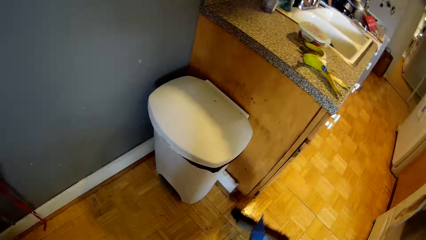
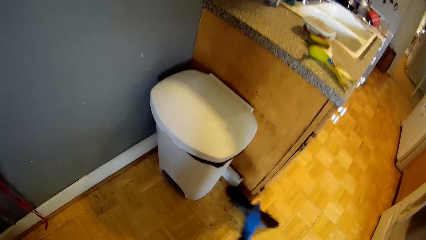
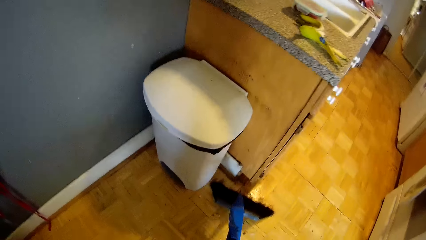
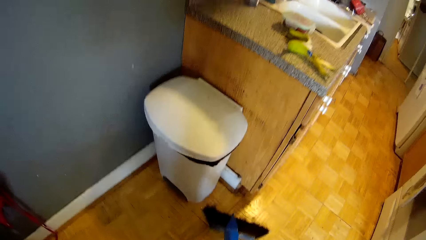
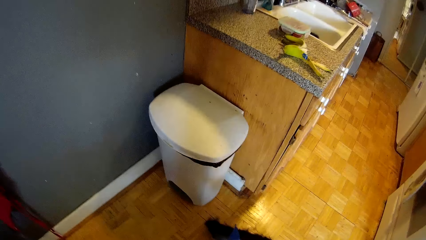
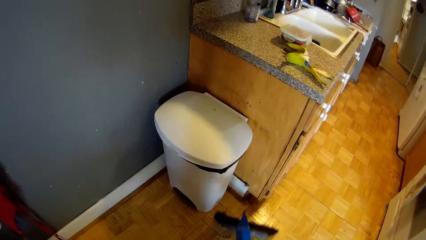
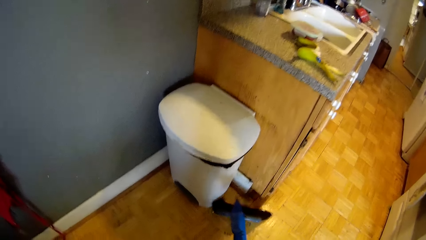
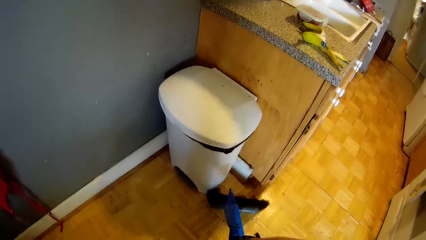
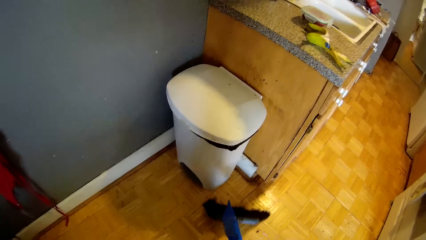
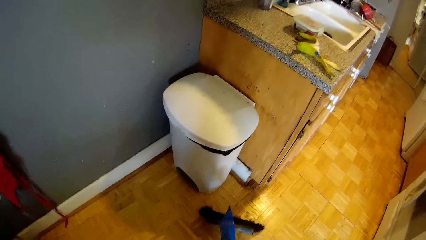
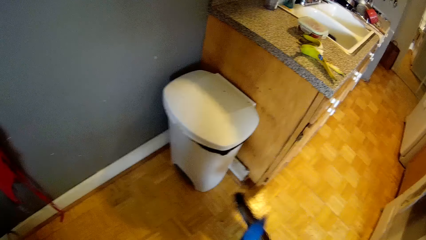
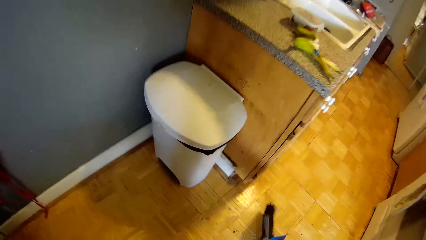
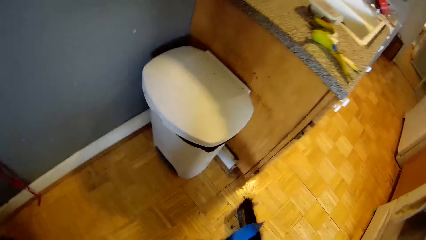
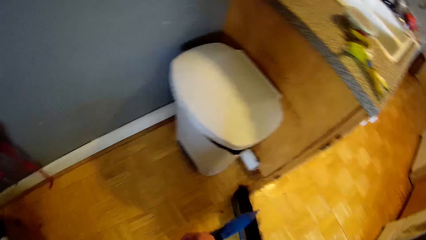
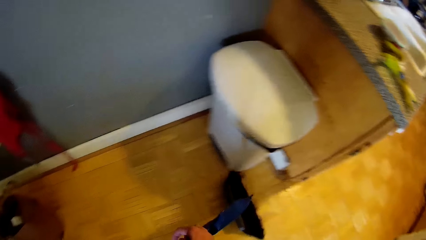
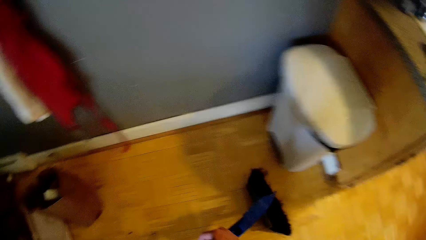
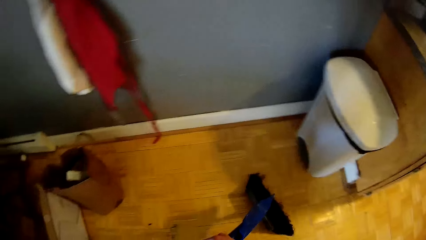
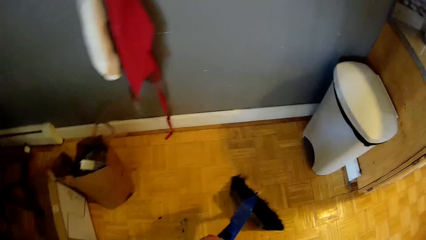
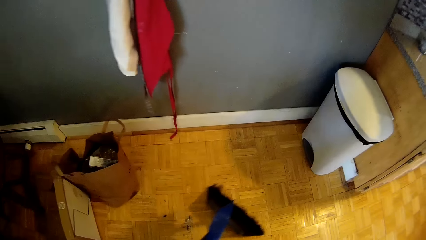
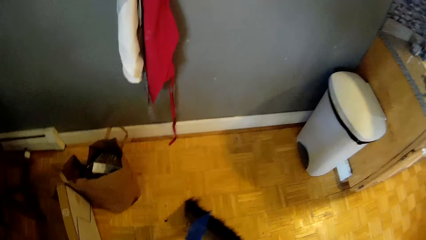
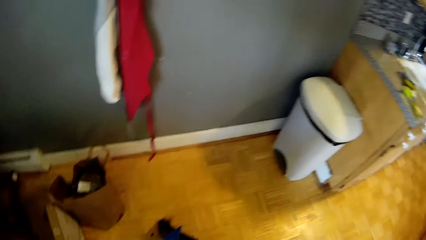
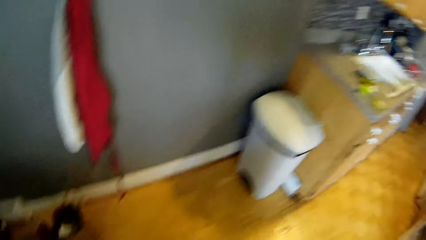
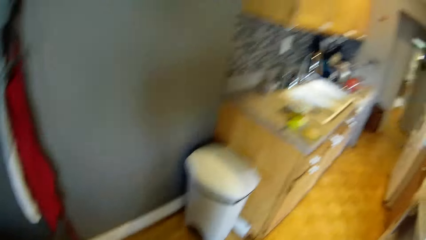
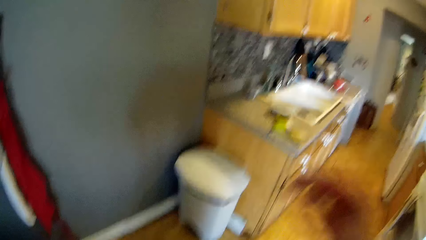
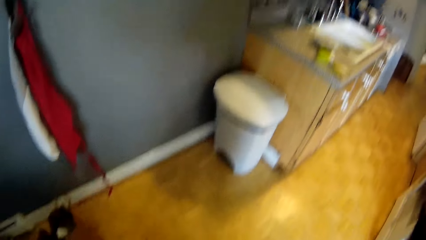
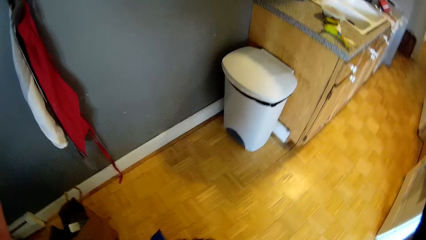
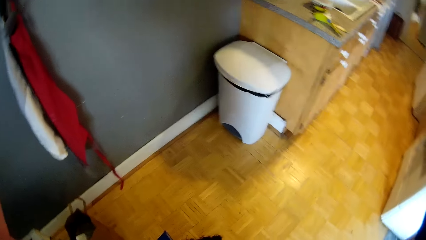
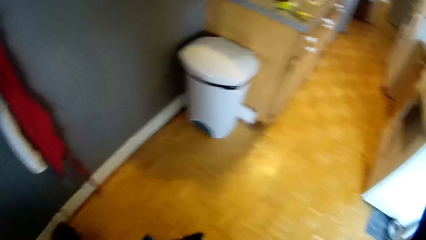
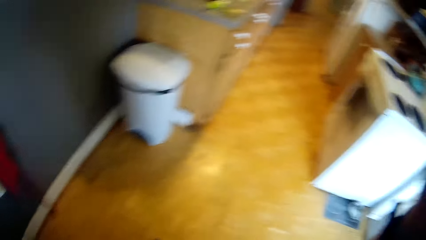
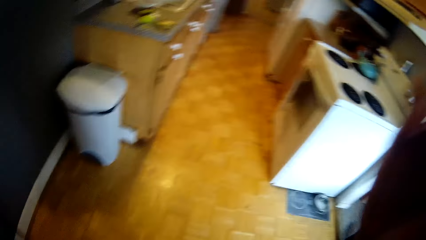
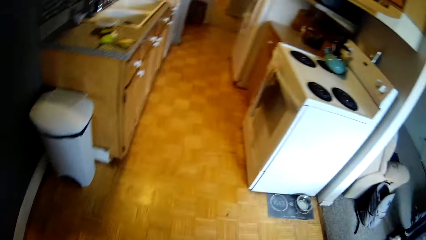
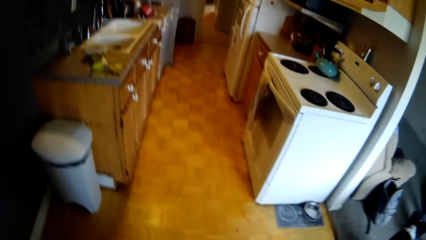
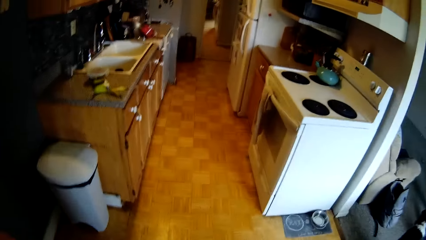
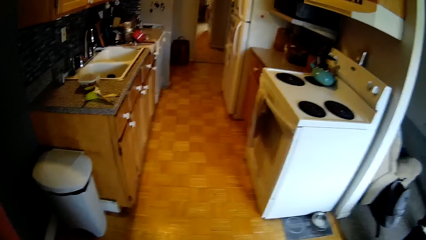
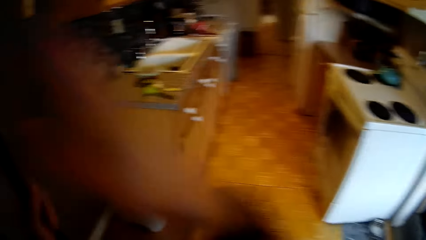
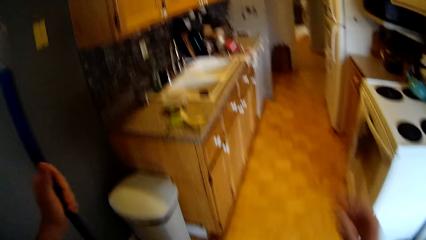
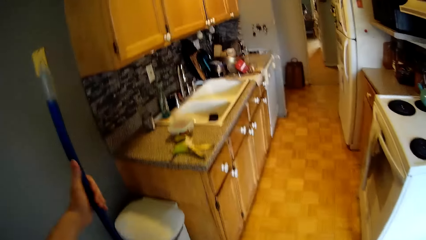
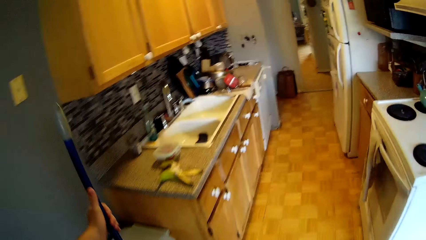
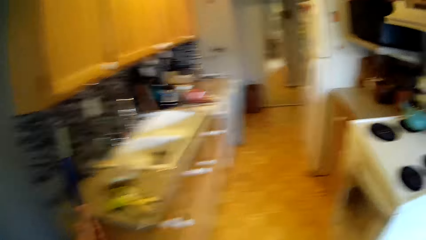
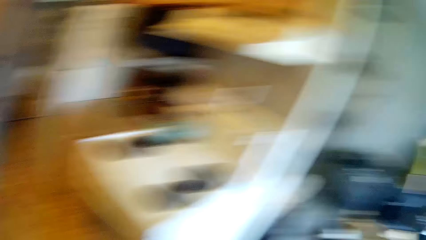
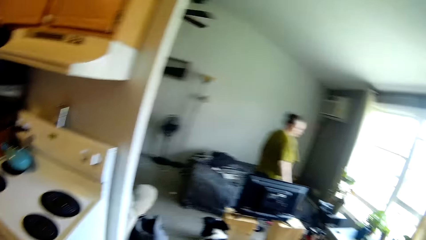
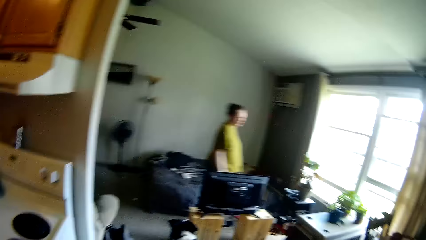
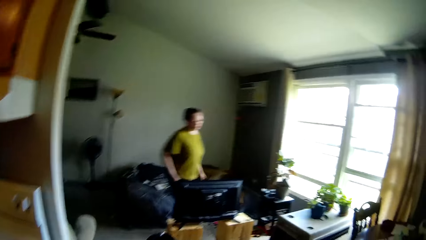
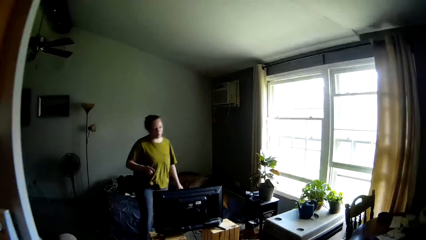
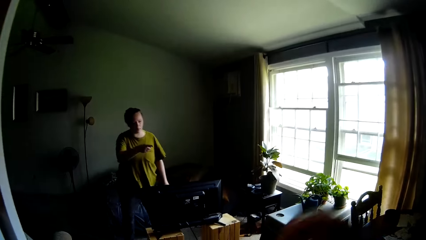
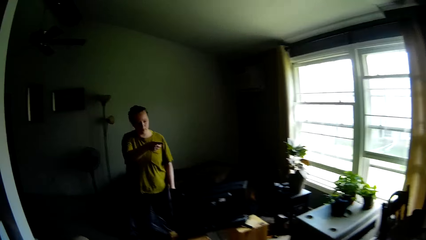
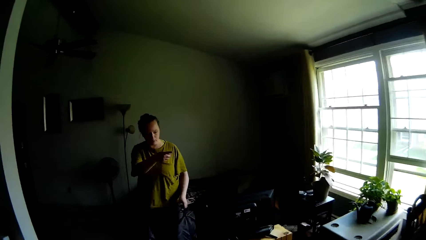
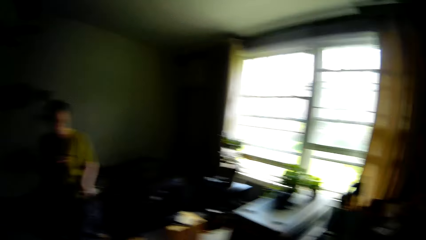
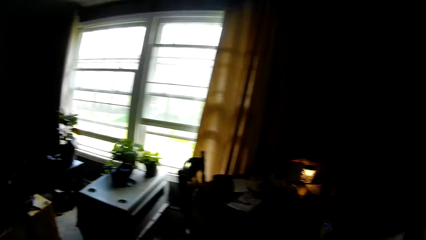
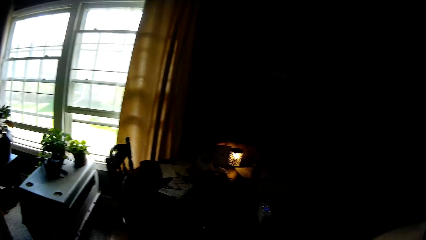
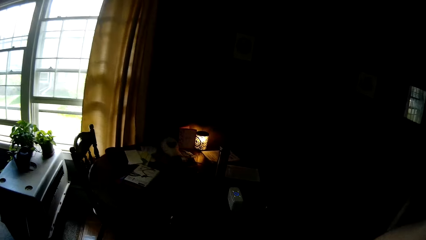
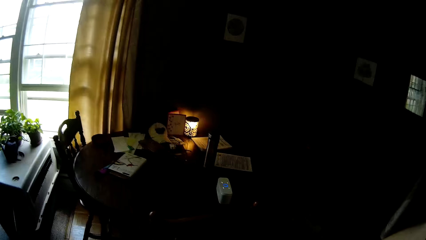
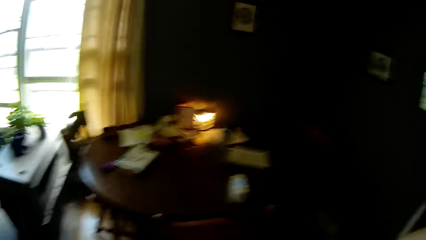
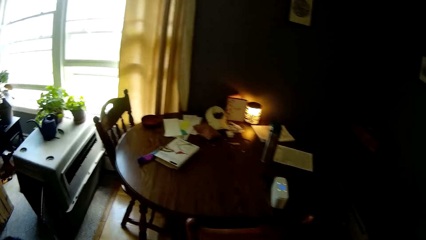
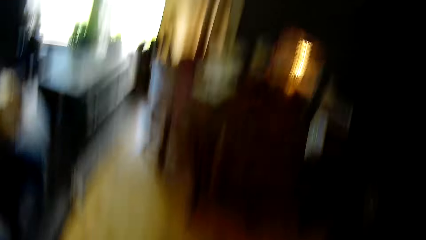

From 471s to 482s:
The camera wearer touches the head. The woman points at the dining area with her right hand.
